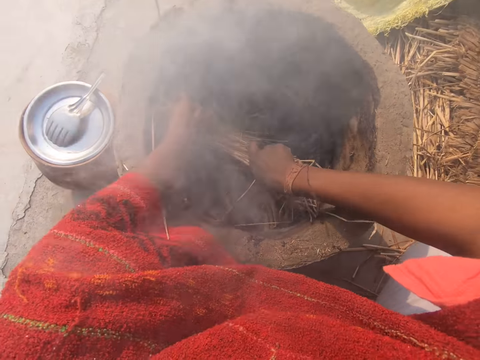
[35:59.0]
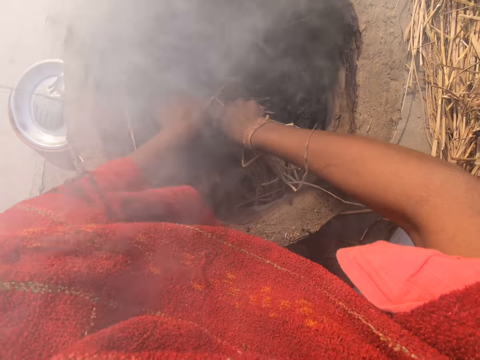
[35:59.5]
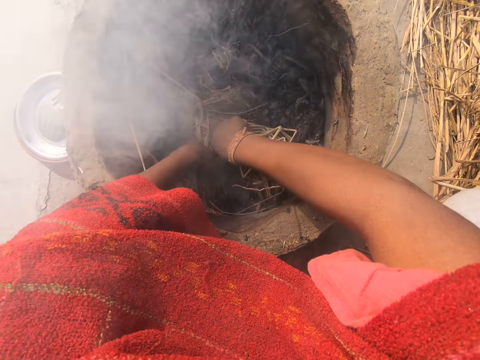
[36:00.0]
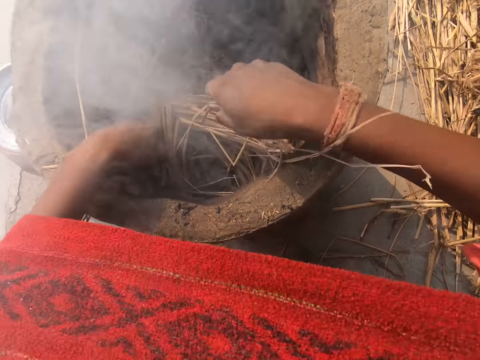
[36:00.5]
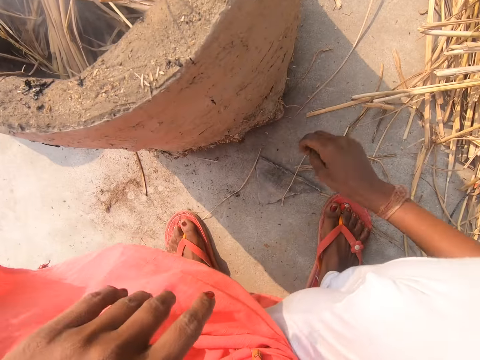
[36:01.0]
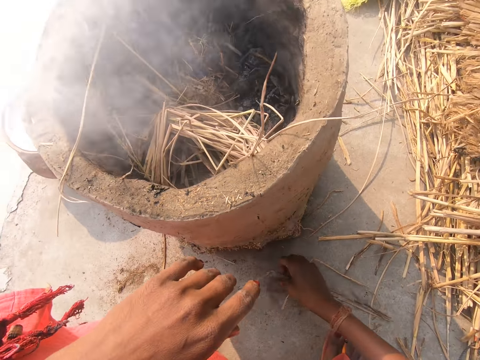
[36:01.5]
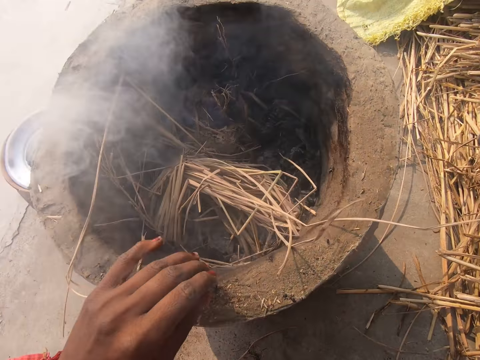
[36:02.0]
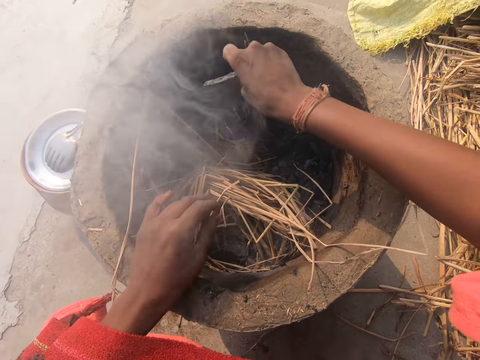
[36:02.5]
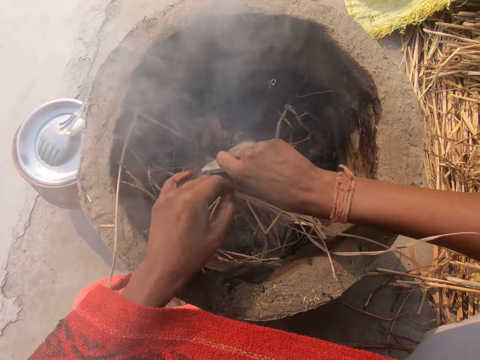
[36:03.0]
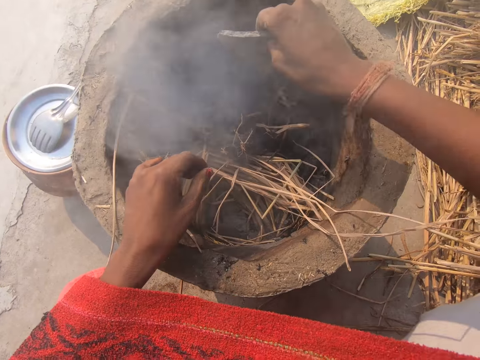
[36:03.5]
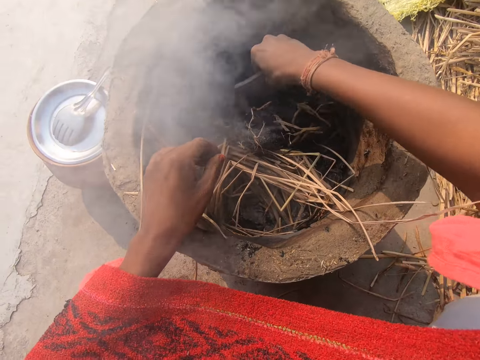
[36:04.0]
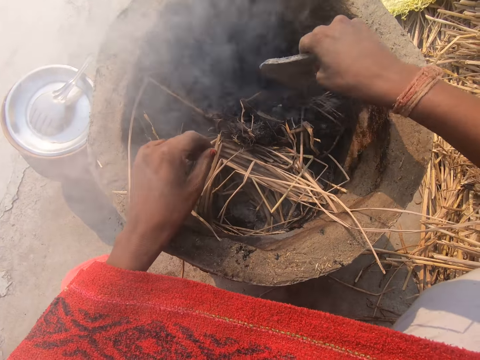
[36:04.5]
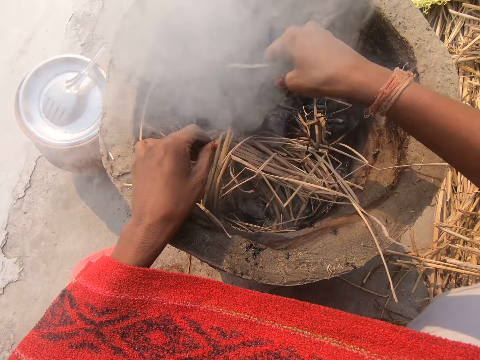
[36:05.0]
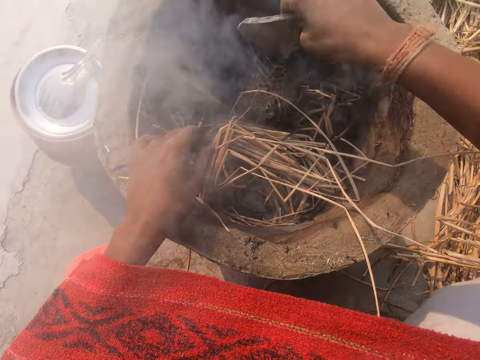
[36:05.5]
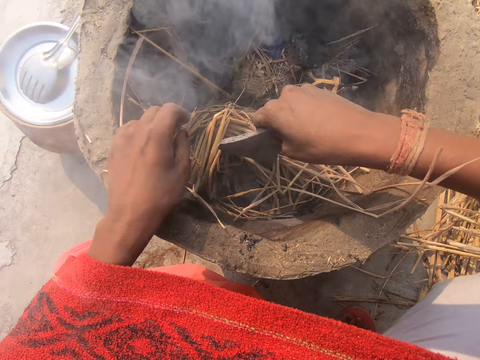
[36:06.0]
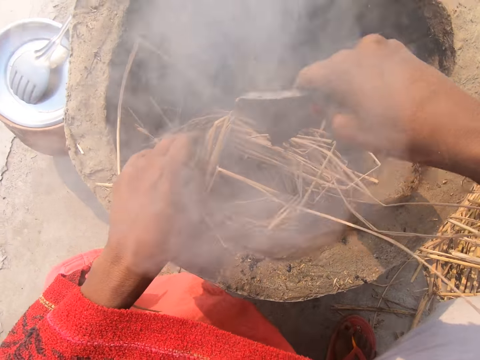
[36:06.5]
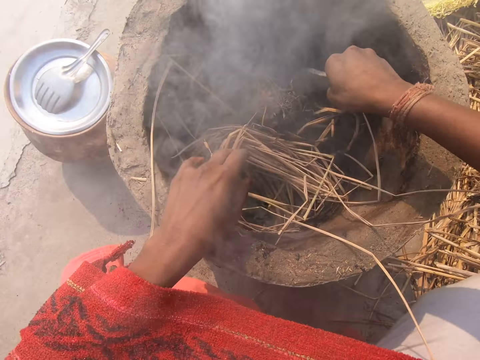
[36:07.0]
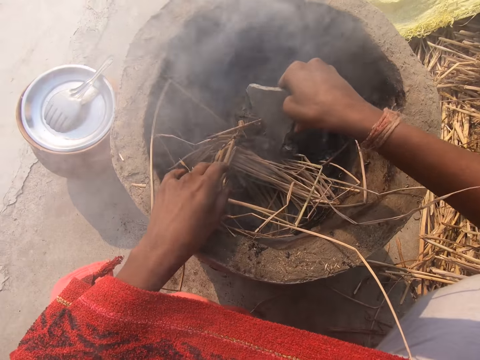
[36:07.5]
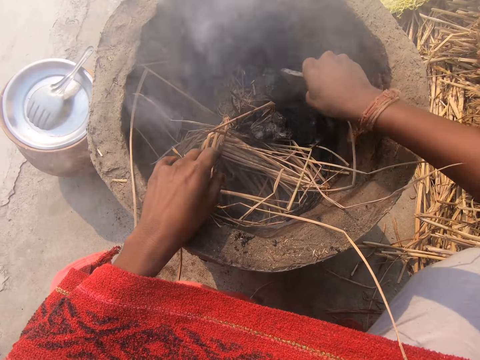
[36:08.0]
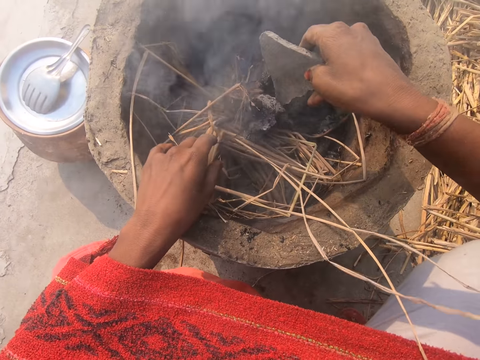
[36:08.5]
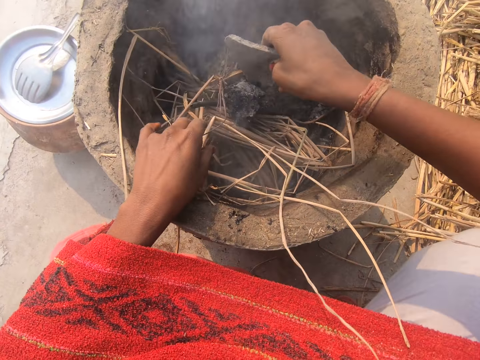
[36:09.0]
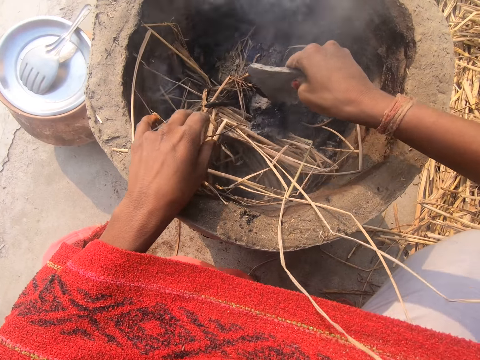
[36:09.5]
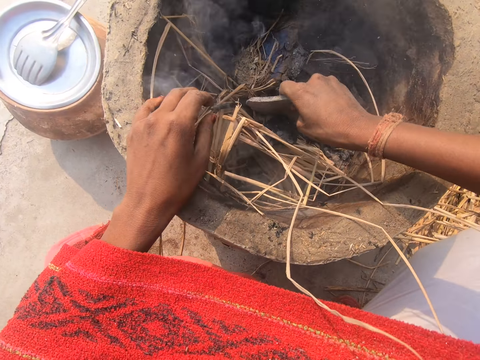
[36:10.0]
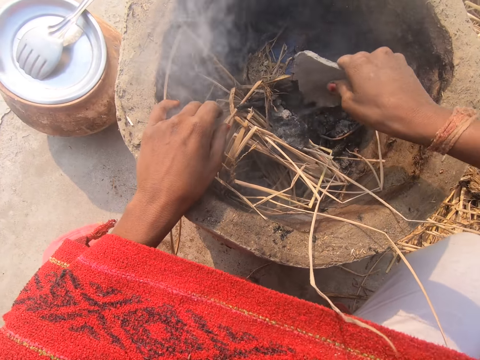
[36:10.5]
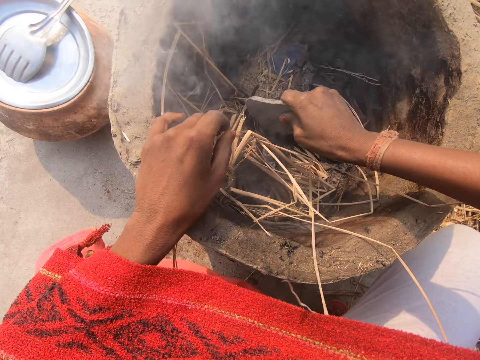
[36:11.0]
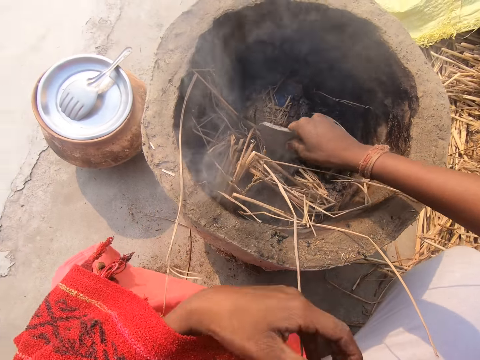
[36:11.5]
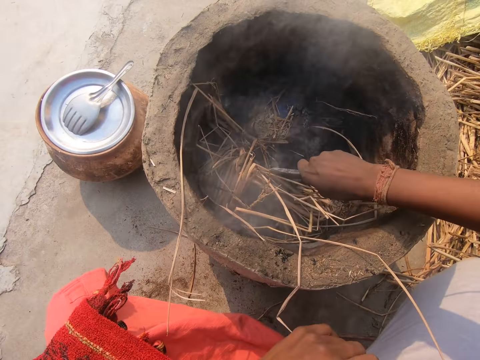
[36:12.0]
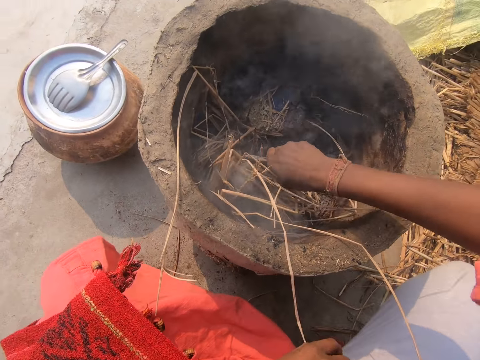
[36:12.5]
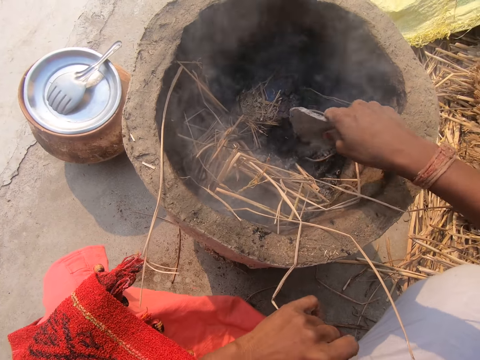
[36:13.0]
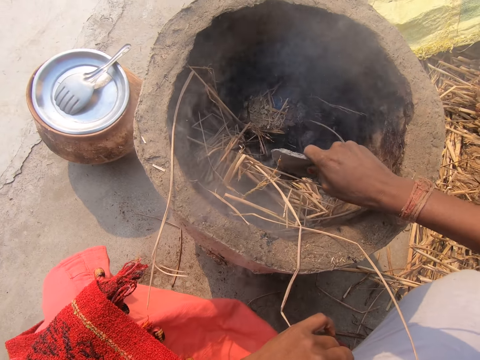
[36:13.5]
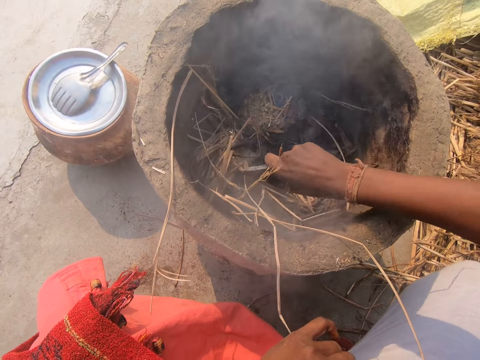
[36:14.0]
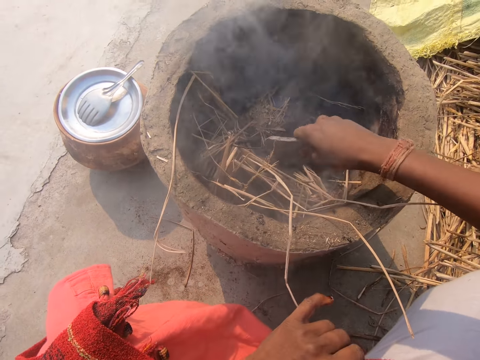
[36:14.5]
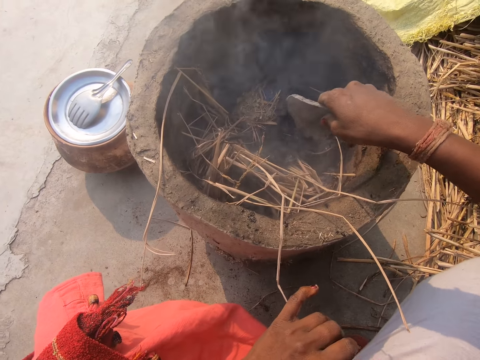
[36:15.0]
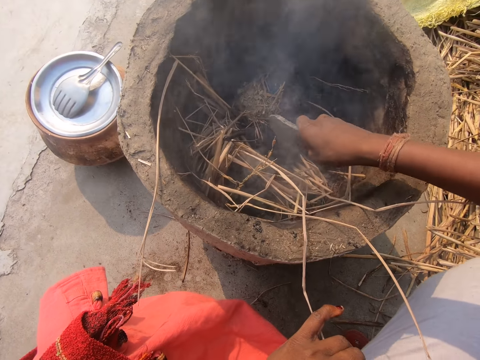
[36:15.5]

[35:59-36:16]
The camera wearer squats. She arranges the wilted grass inside the clay brazier with both hands. She removes both hands from the clay brazier. She looks around. She picks up a stone from the ground with her right hand. She moves the cow dung with the stone in the fireplace. She places her left hand on the clay brazier. She shuffles inside the clay brazier with the stone in her right hand. She presses the cow dung with the stone in the fireplace. She touches her face with her left hand. She presses the cow dung with the stone in the fireplace.

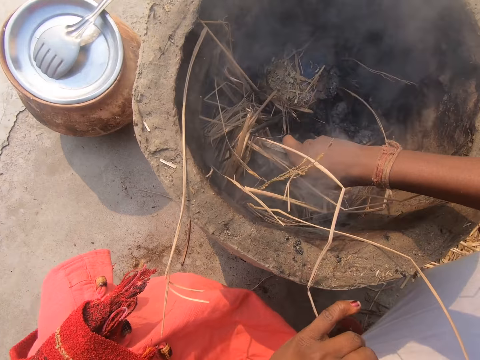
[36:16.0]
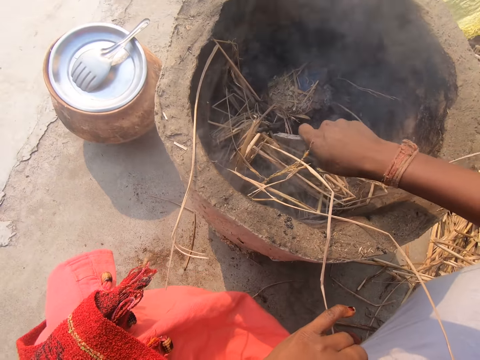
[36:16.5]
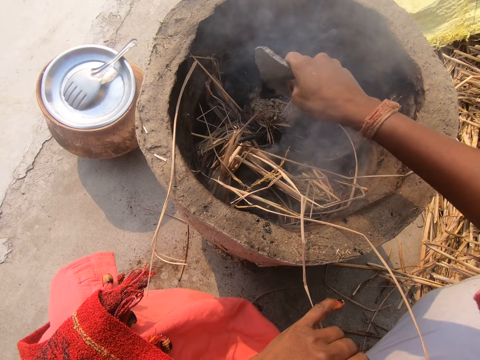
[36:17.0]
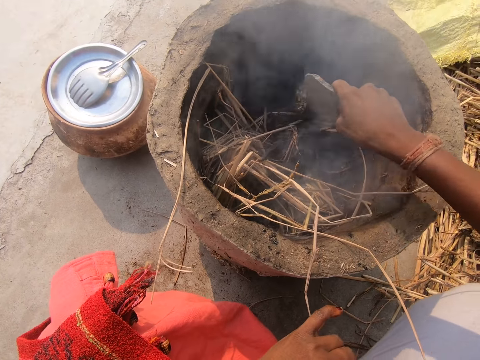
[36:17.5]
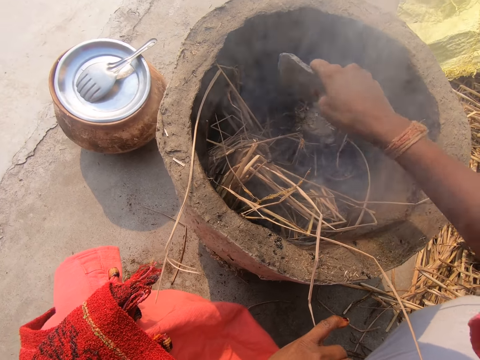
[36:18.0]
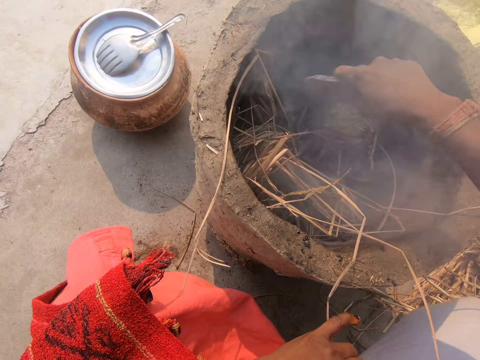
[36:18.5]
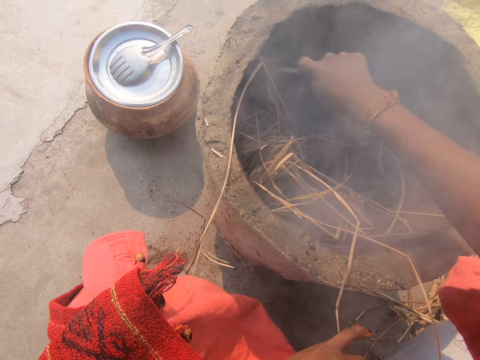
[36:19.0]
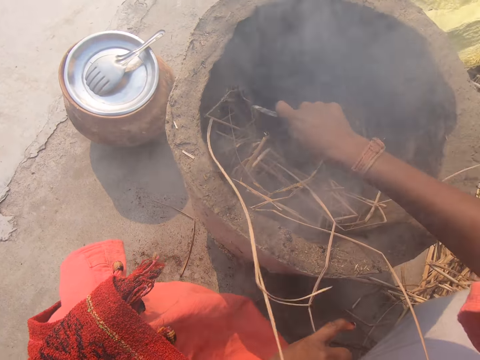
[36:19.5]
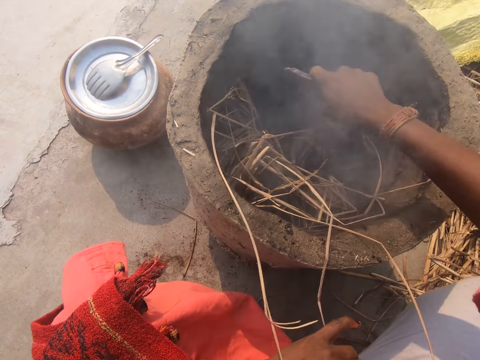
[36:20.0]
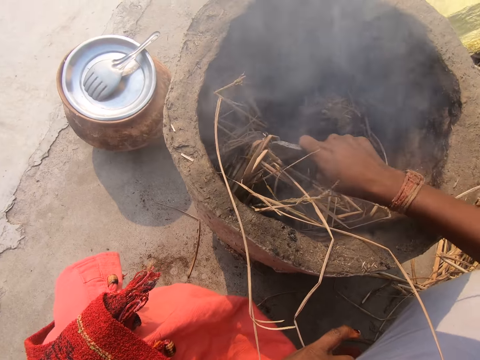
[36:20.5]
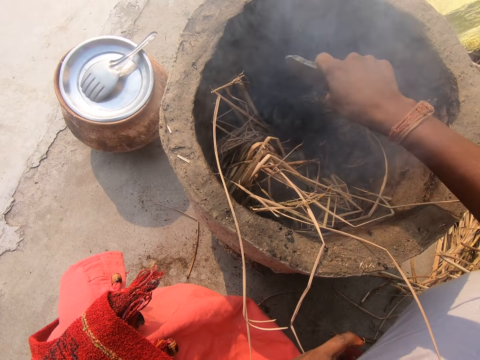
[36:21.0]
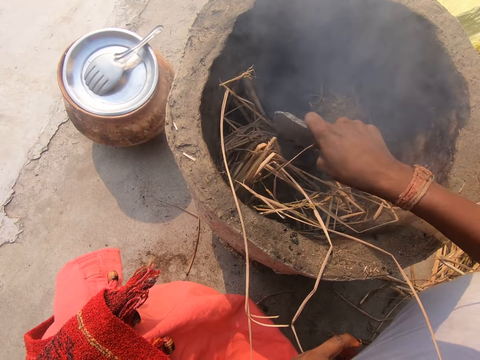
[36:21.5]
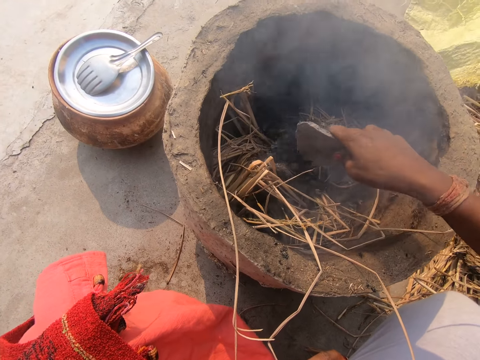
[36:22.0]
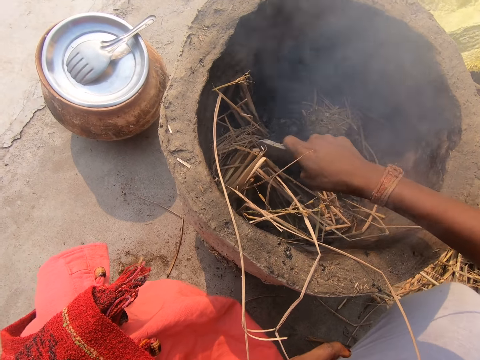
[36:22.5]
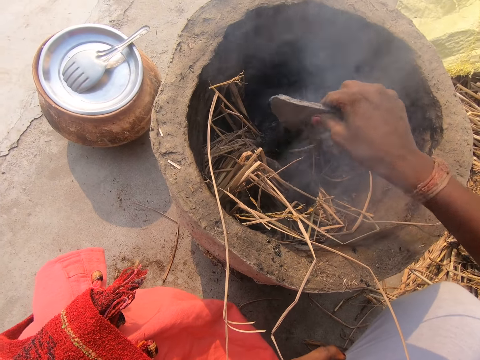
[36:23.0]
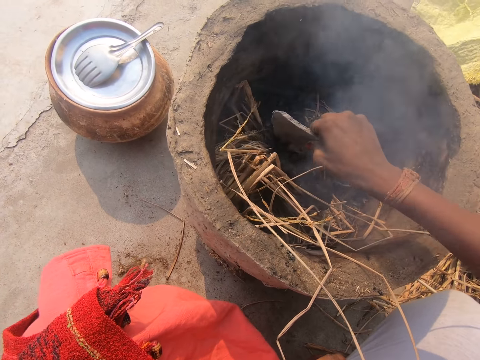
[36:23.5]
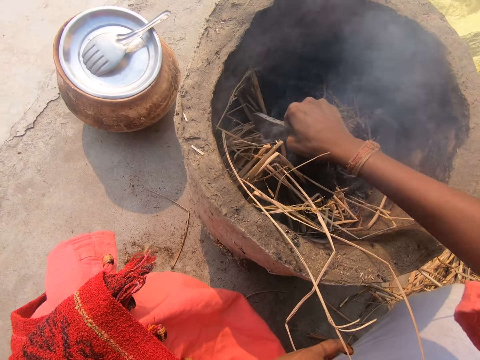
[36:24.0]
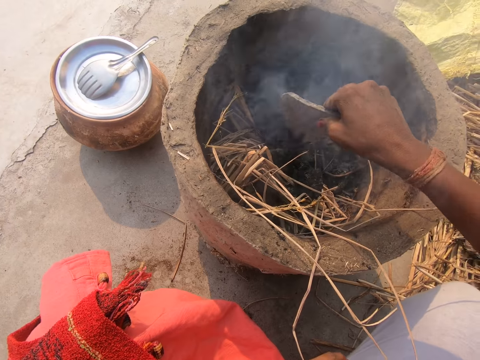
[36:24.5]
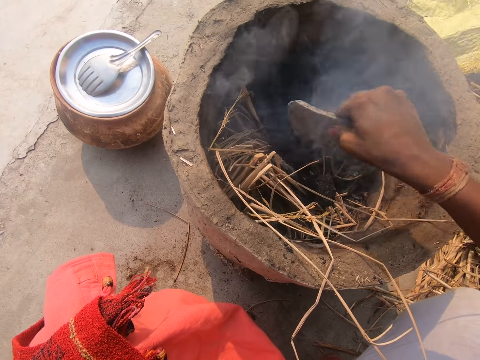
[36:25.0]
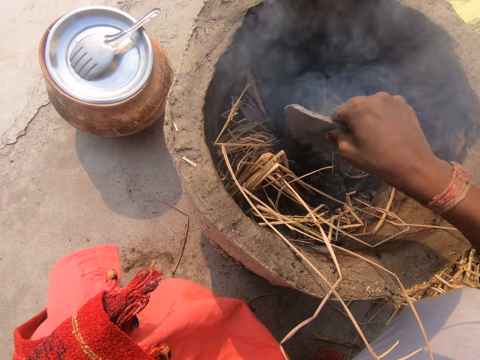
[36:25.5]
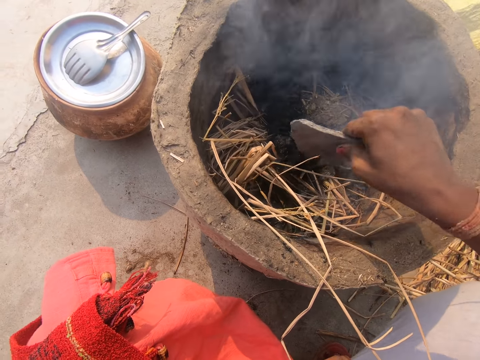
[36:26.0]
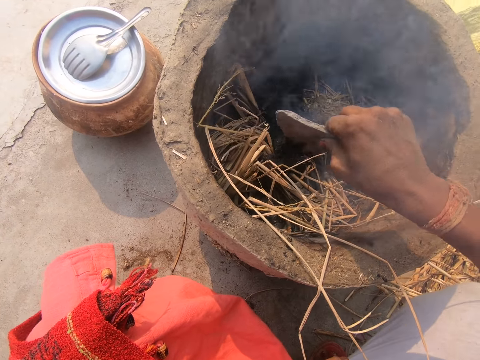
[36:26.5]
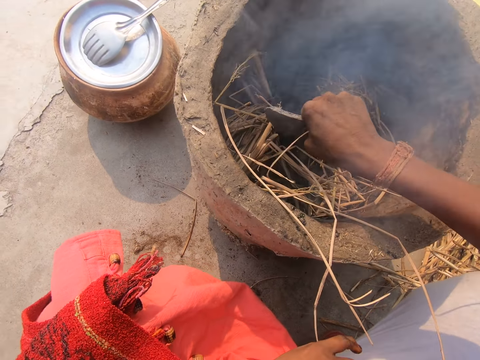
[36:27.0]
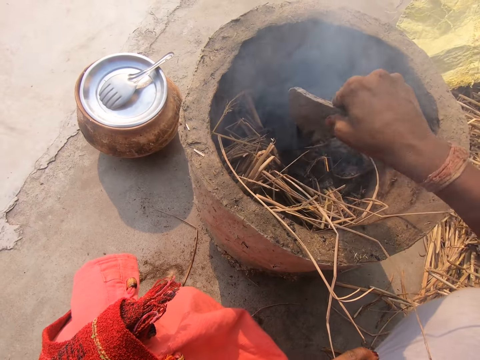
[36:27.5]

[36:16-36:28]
The camera wearer moves the cow dung with a stone in the fireplace. They press the cow dung with the stone in the fireplace.
